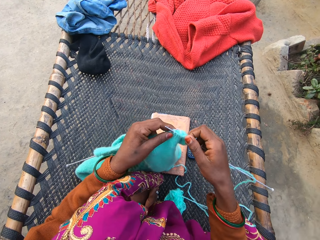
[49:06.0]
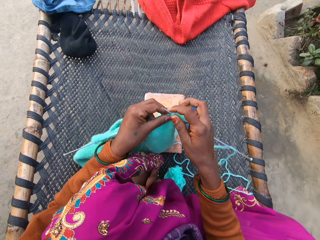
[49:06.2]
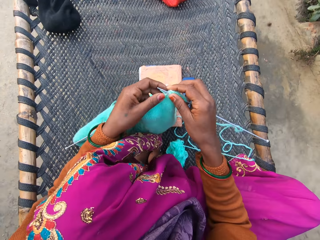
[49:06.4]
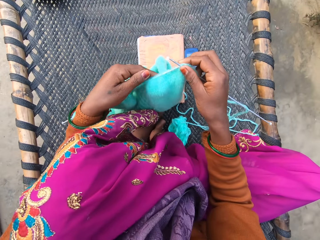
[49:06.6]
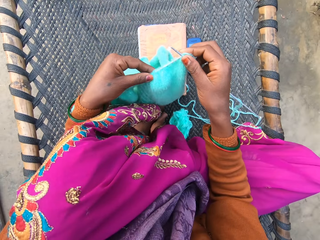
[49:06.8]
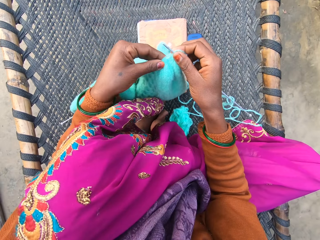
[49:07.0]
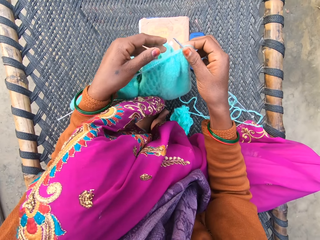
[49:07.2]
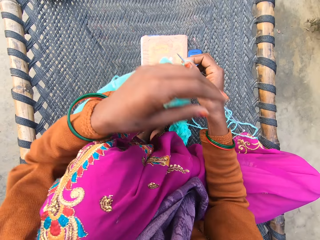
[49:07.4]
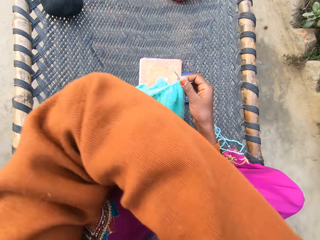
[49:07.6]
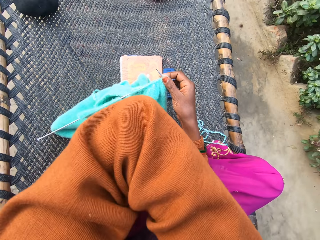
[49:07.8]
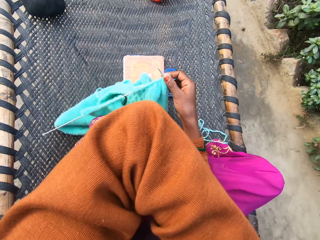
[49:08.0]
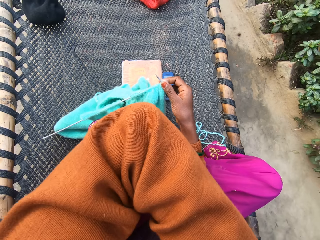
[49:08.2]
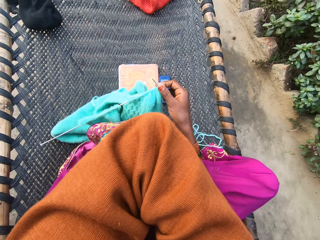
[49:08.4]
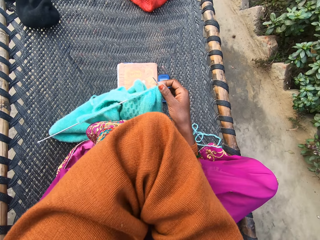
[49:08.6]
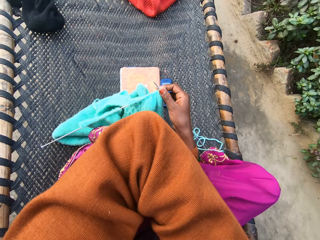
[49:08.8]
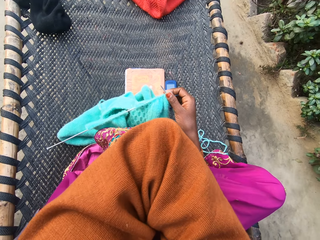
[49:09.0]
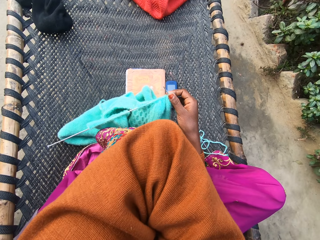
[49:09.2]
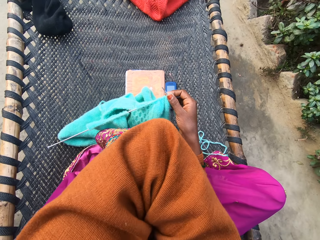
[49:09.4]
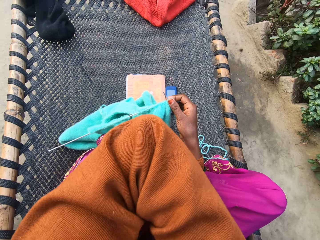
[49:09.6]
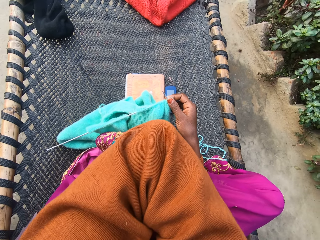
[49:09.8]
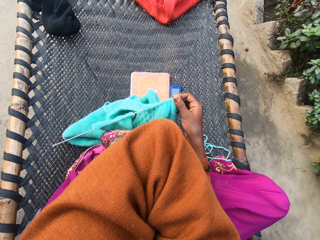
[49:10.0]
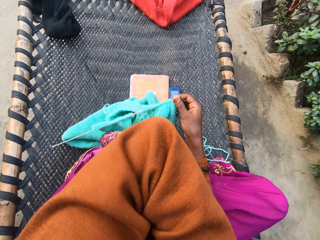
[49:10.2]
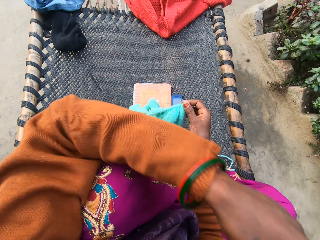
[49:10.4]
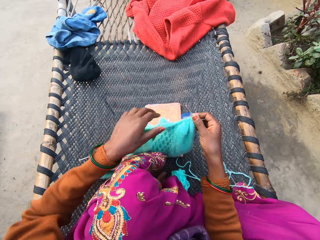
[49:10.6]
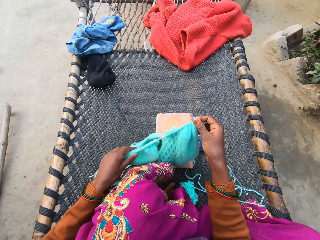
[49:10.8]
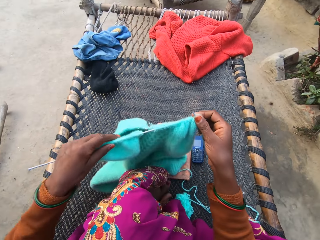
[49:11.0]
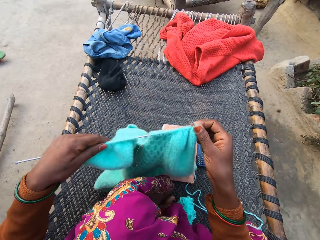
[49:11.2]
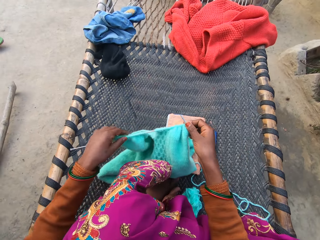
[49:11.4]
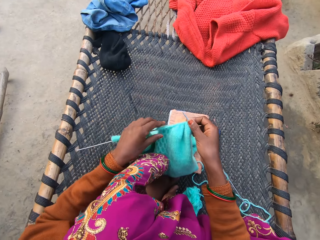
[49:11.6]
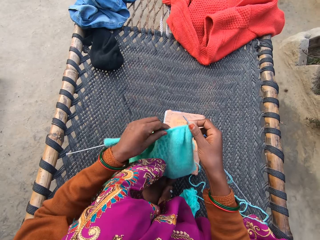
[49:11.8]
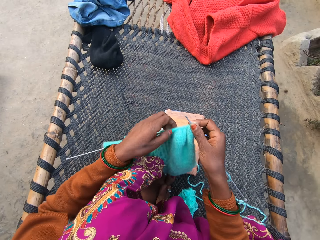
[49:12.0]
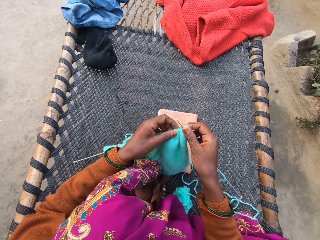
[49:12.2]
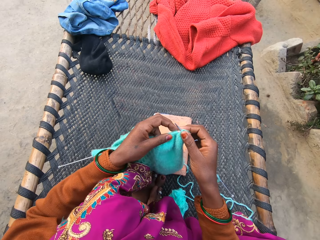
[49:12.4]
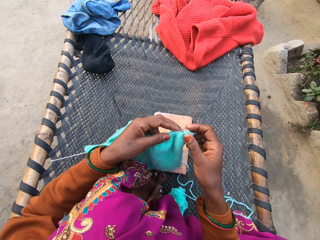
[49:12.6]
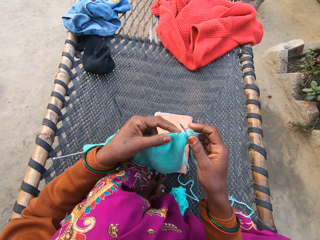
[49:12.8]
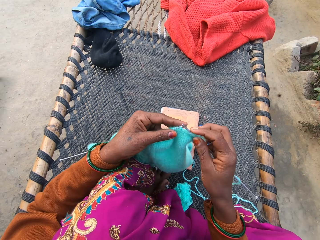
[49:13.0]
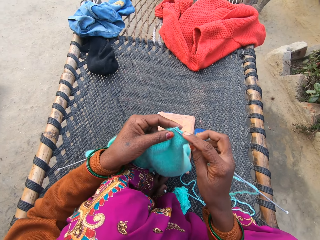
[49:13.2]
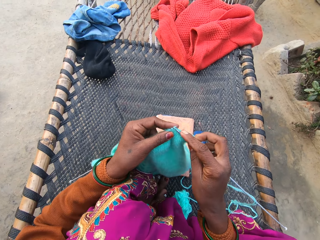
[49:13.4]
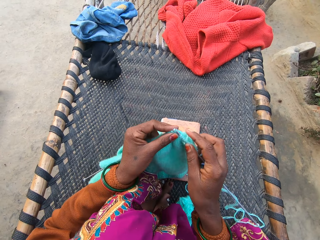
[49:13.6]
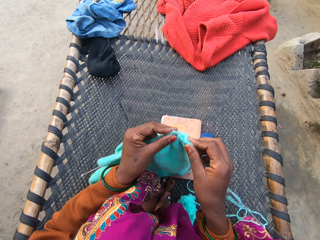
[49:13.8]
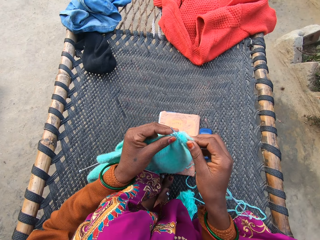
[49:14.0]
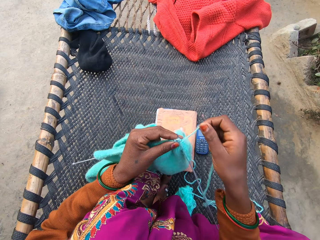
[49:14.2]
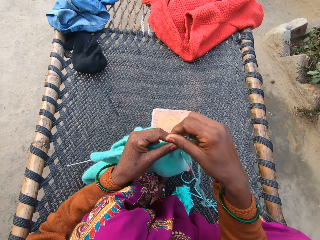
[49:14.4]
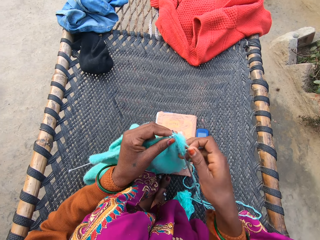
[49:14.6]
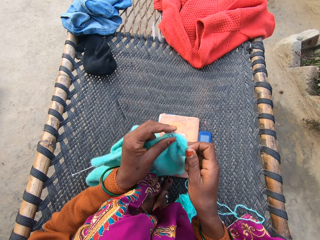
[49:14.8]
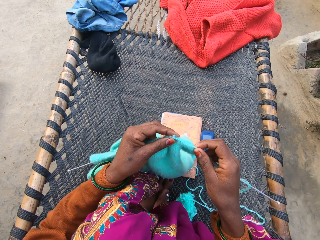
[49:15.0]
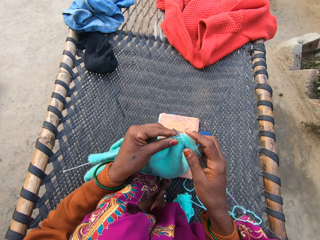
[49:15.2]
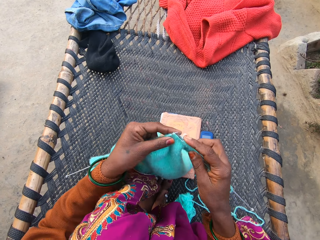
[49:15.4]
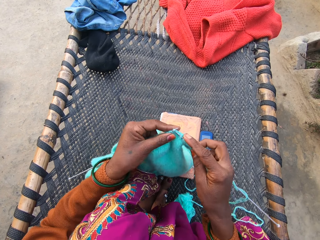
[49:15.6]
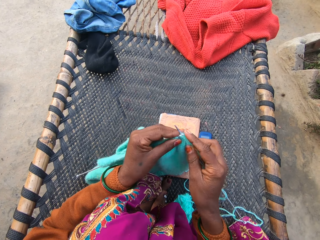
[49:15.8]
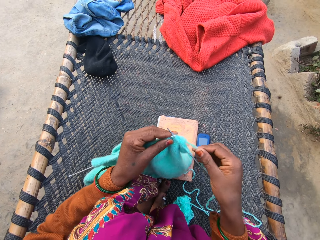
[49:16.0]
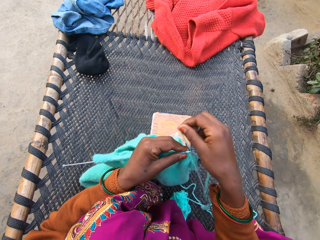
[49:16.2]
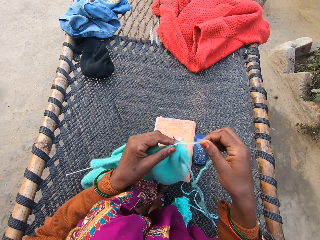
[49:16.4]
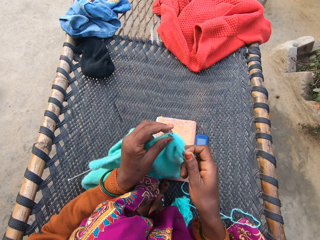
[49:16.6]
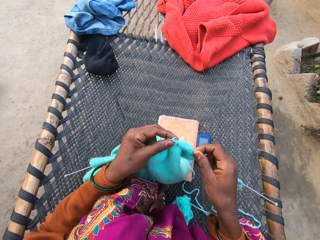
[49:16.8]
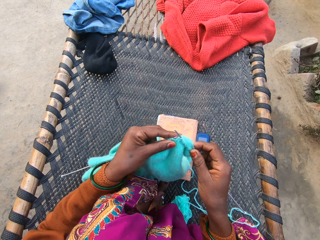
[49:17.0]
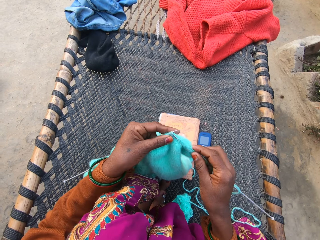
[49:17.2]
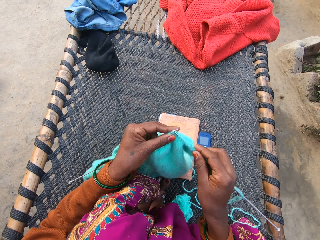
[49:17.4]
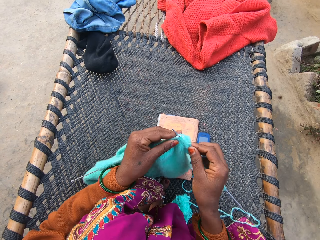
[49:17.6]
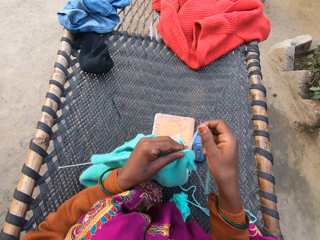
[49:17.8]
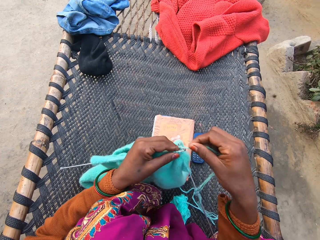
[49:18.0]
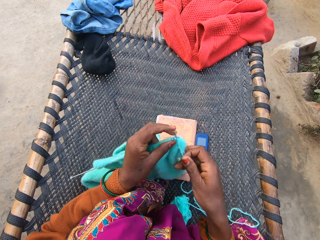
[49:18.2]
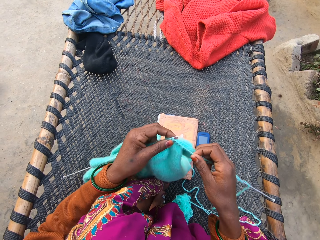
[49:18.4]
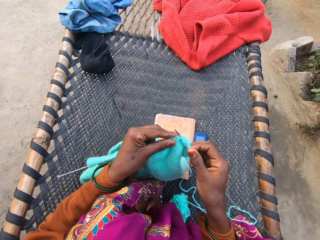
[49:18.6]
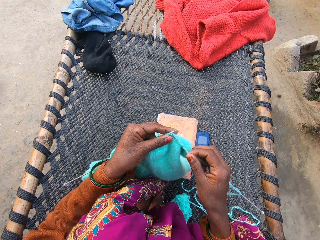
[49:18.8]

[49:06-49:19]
The camera wearer touches her mouth with her left hand. She scrubs the body. She knits the knitted fabric with knitting needles in both her hands on the rattan mat.

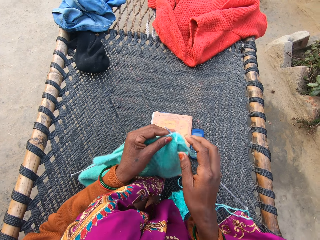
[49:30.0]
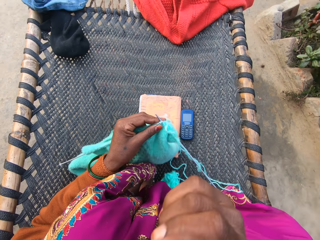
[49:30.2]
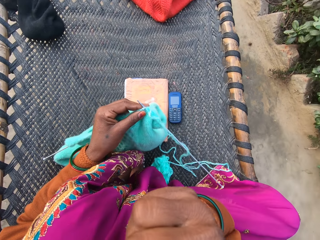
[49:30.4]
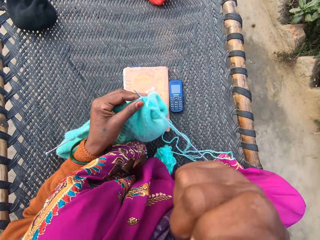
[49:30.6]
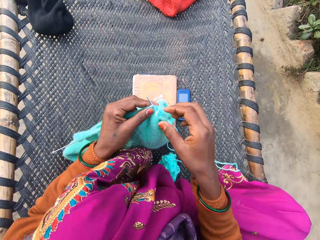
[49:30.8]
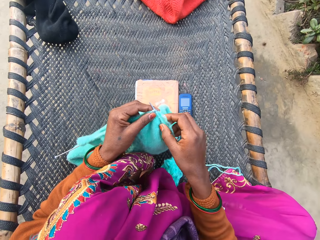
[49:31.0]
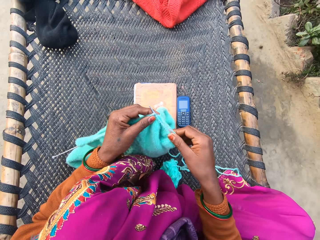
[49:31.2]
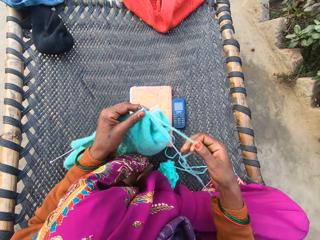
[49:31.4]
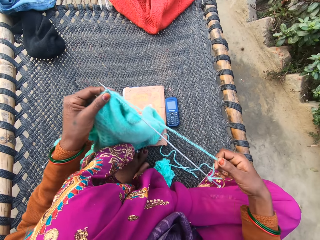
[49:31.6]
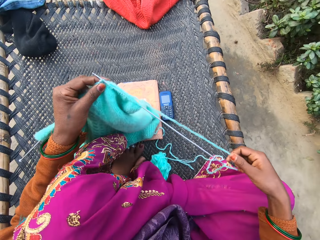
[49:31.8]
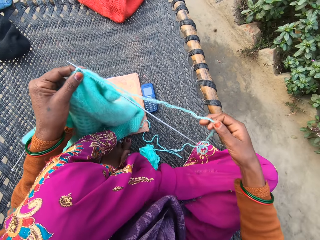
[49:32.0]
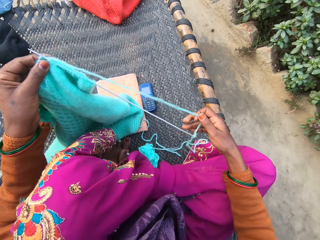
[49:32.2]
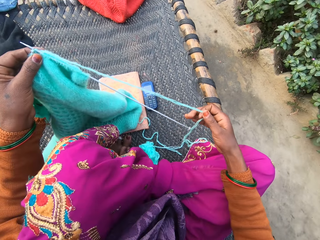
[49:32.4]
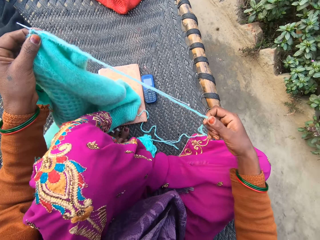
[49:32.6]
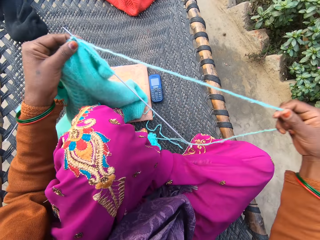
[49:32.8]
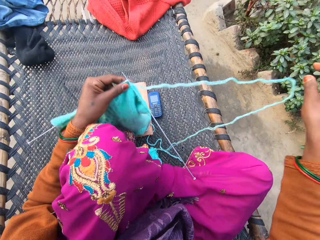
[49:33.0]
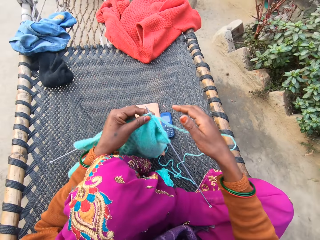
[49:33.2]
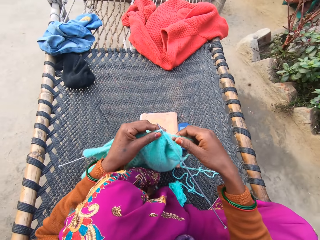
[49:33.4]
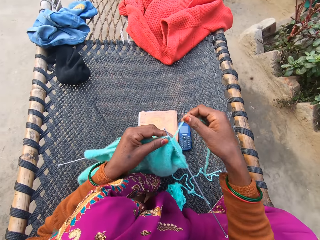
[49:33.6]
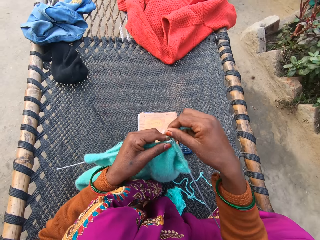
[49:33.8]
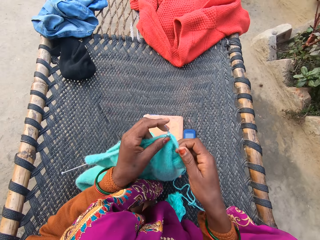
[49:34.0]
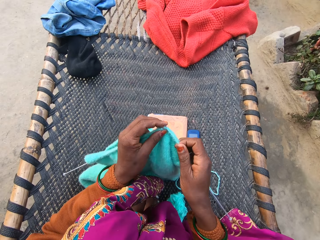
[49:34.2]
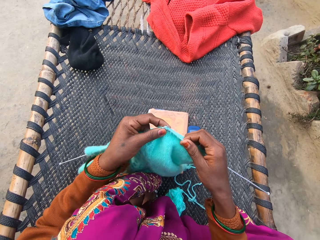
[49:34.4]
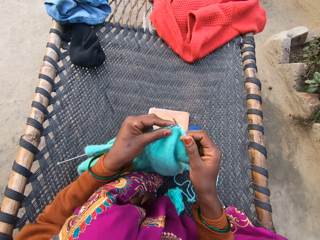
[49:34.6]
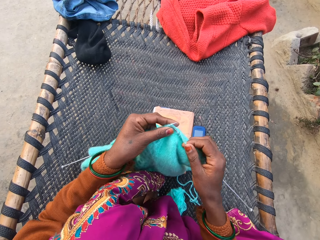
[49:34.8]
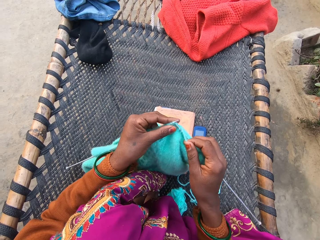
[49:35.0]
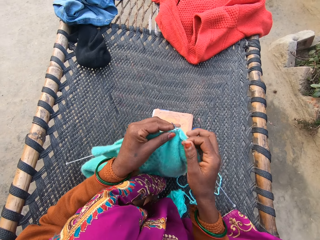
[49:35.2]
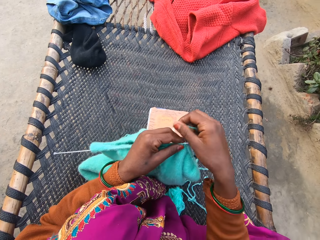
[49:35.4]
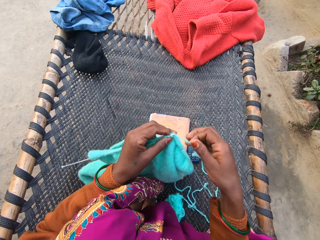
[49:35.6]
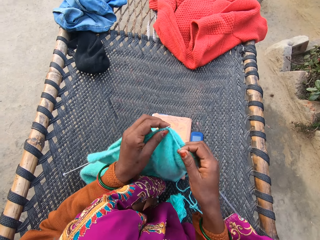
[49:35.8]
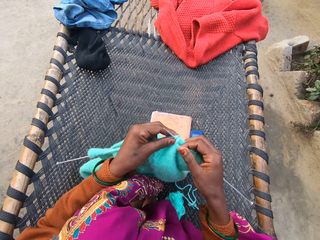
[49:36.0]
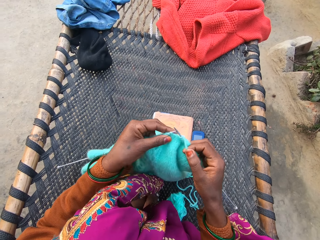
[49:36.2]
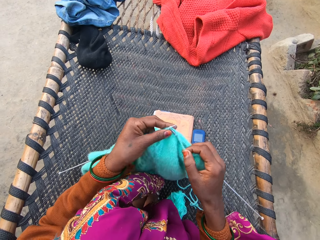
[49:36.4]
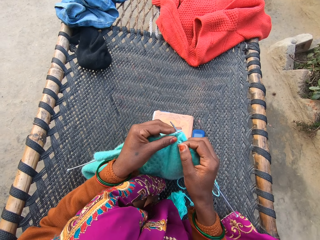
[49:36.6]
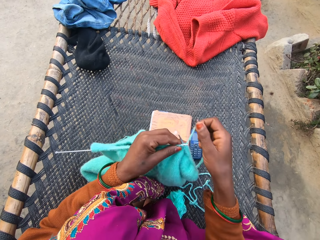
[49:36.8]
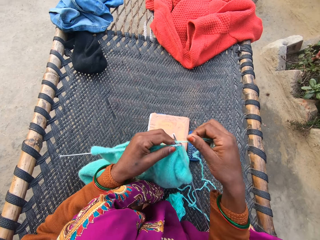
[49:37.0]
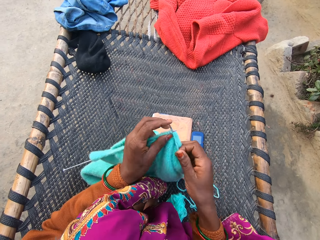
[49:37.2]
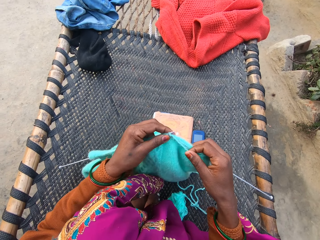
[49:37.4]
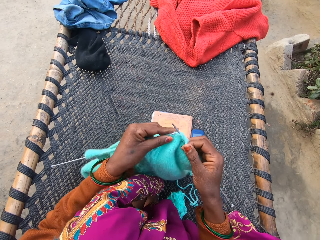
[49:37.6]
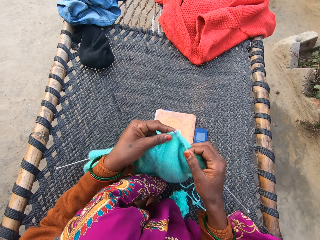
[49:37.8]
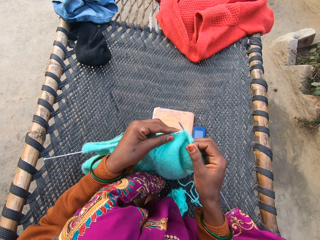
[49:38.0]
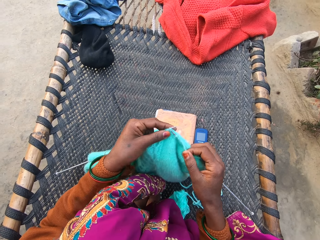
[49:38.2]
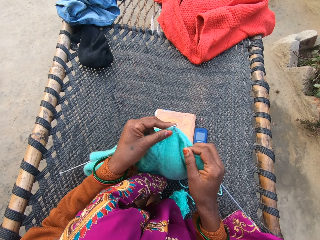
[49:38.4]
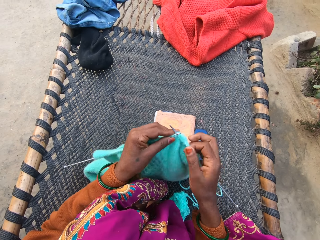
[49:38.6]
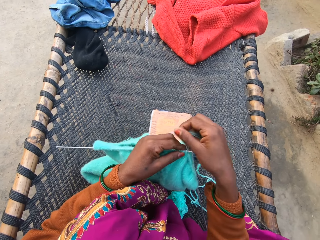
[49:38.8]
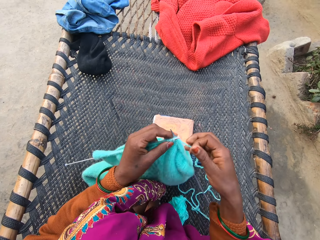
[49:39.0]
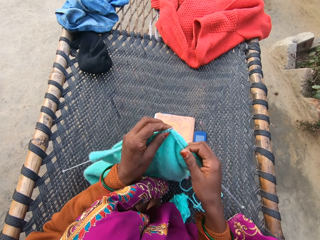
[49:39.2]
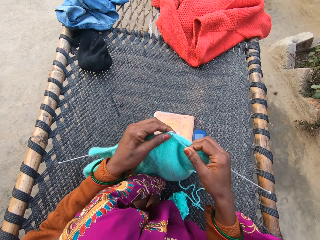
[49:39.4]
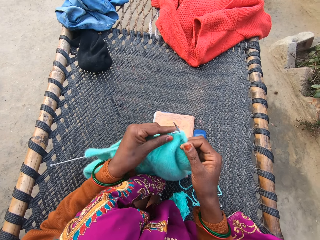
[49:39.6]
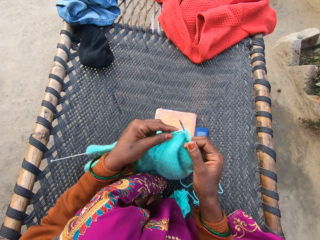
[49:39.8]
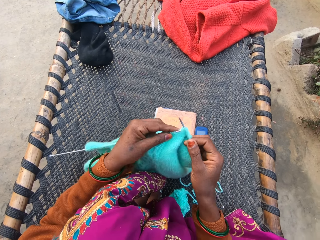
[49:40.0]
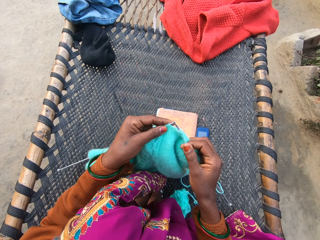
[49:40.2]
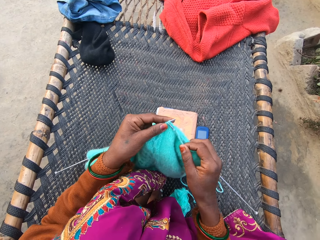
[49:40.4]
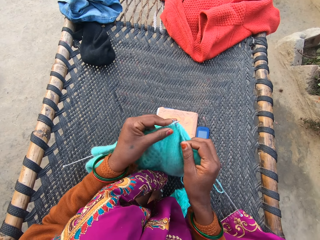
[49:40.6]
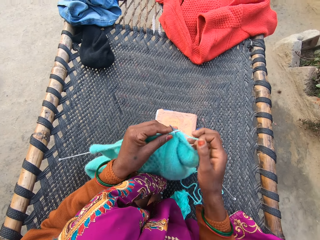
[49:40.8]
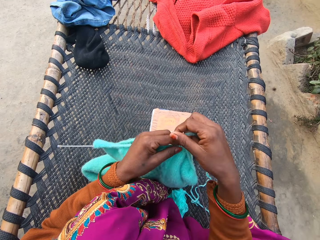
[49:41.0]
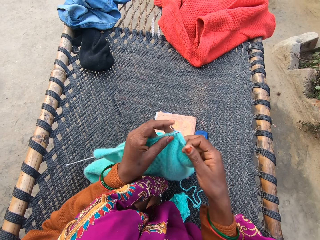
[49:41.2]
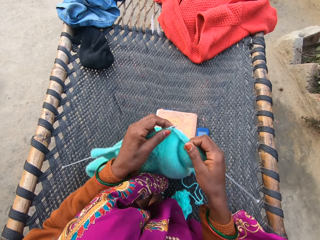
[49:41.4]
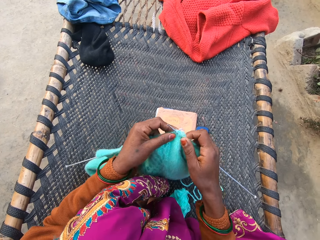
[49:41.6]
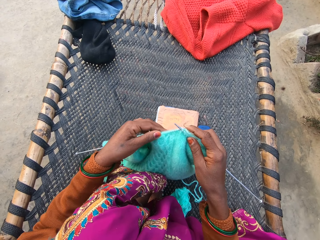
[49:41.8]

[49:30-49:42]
The camera wearer touches her mouth with her right hand. She licks a finger. She pulls the thread of the yarn on the rattan mat with her right hand. She knits the knitted fabric with a knitting needle in both her hands on the rattan mat.
